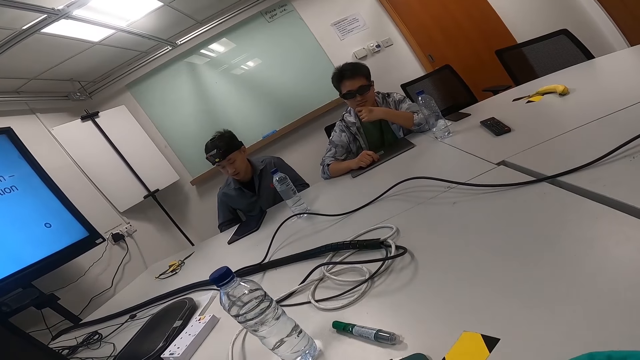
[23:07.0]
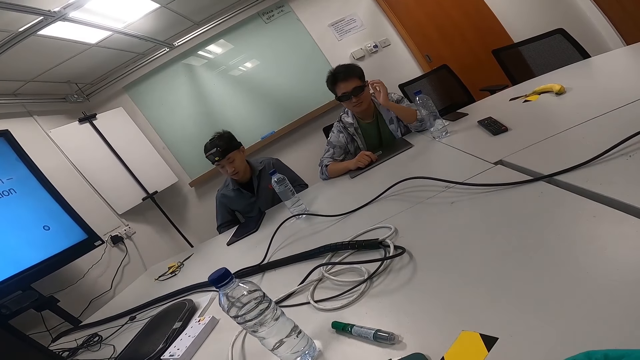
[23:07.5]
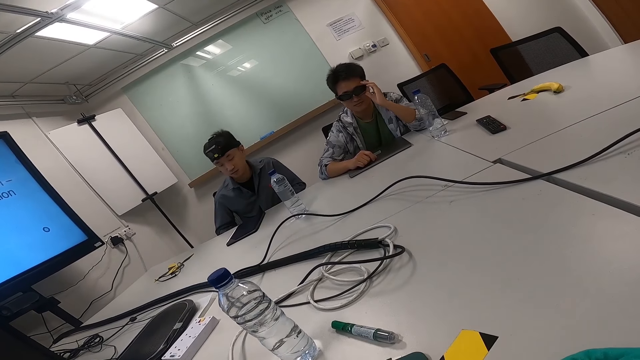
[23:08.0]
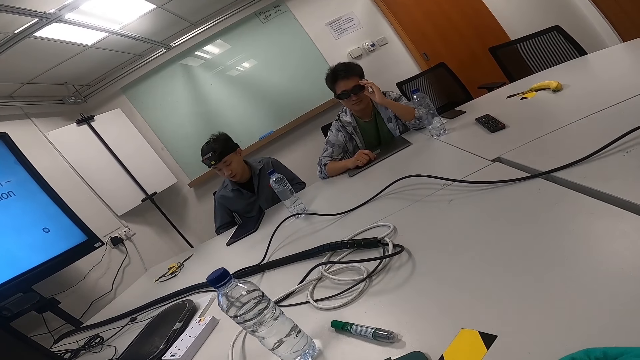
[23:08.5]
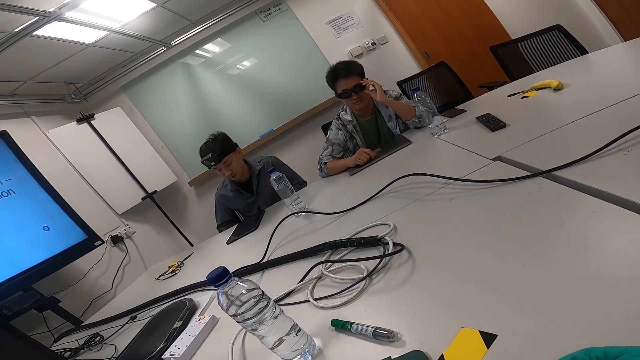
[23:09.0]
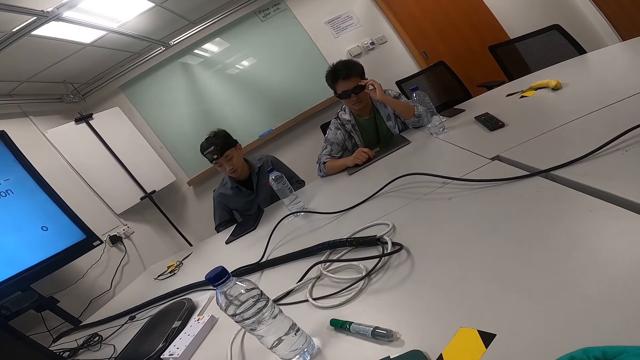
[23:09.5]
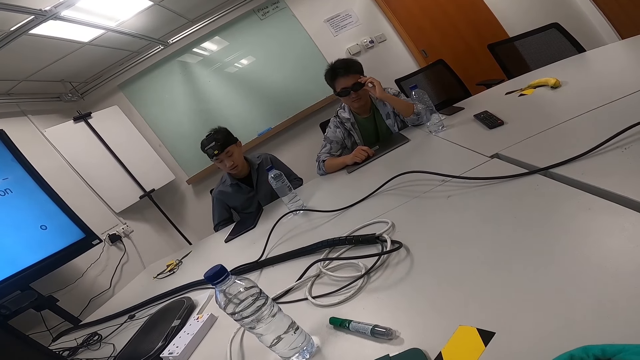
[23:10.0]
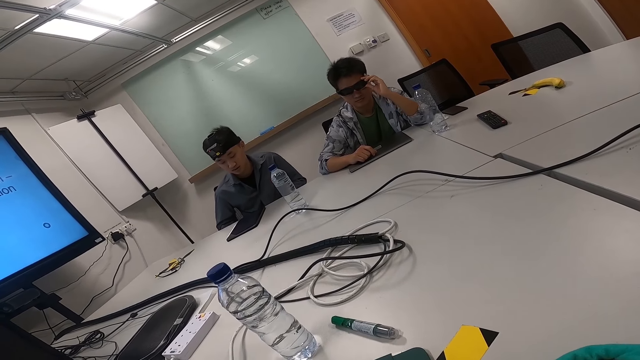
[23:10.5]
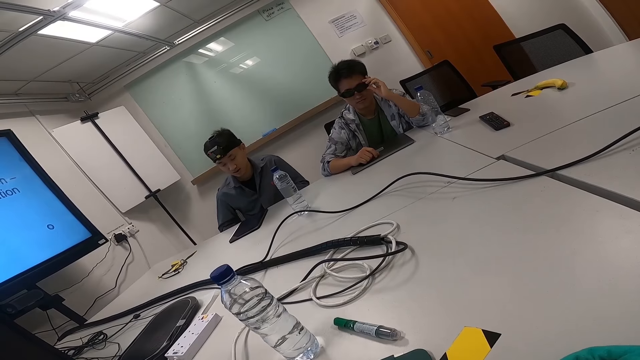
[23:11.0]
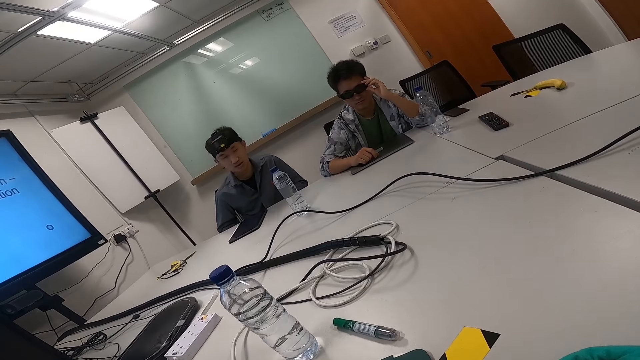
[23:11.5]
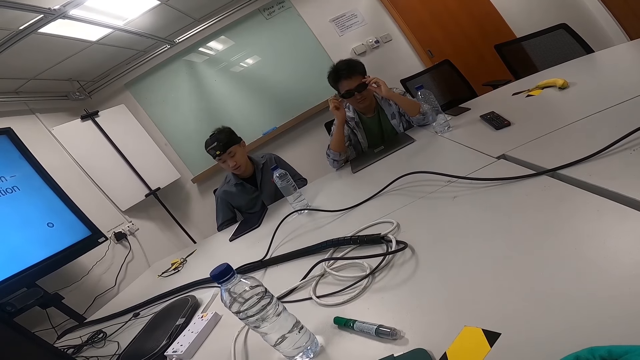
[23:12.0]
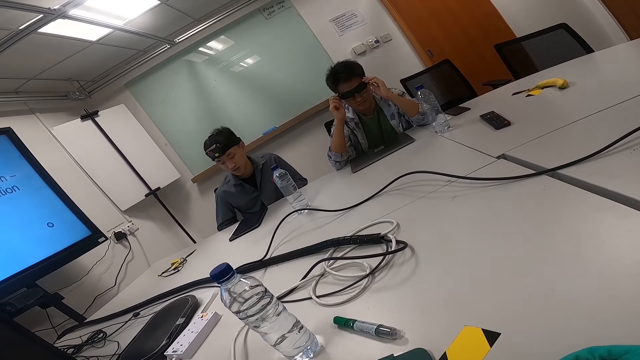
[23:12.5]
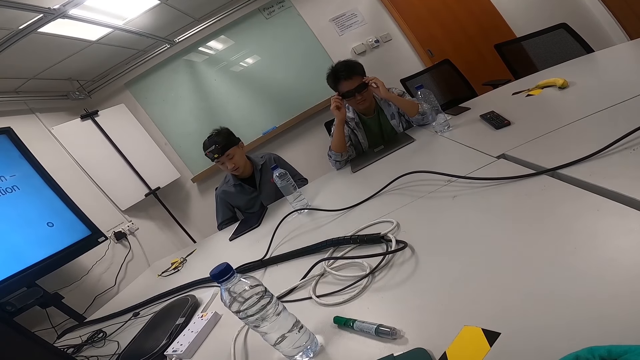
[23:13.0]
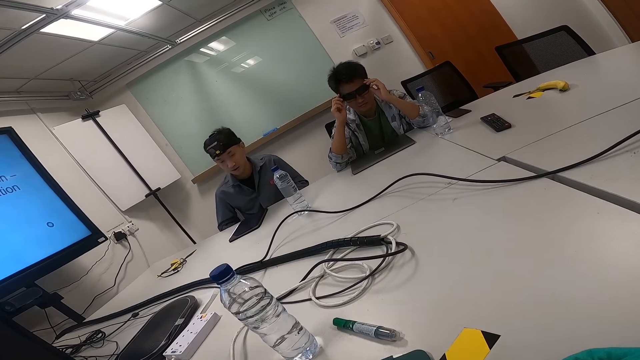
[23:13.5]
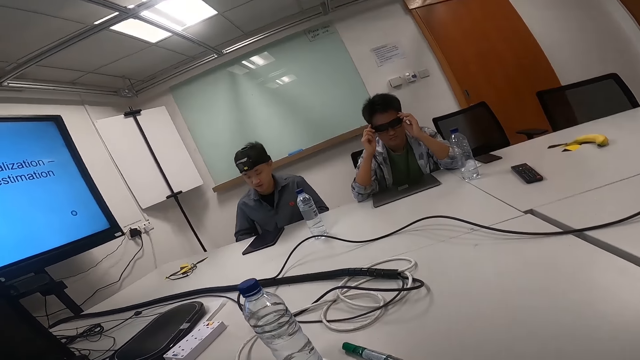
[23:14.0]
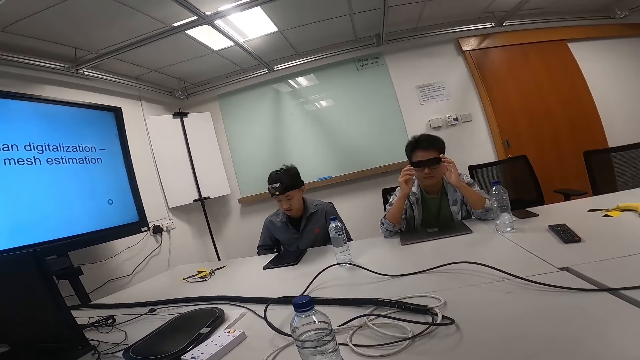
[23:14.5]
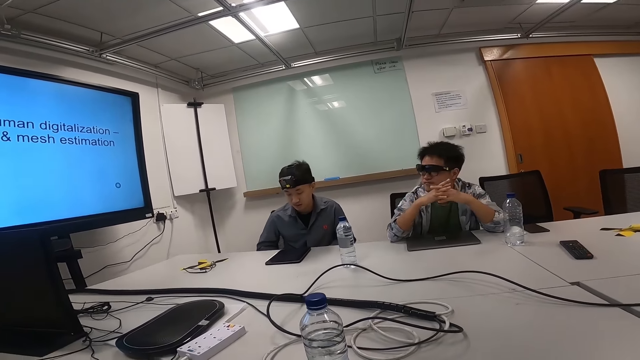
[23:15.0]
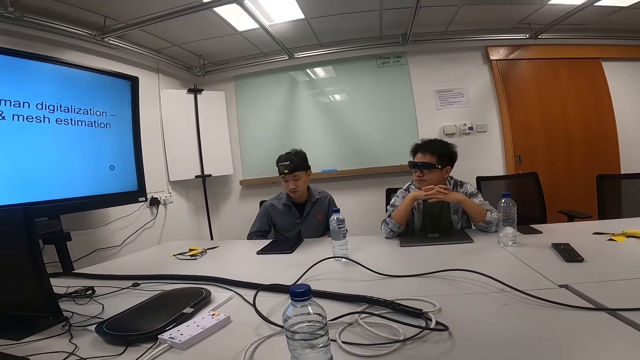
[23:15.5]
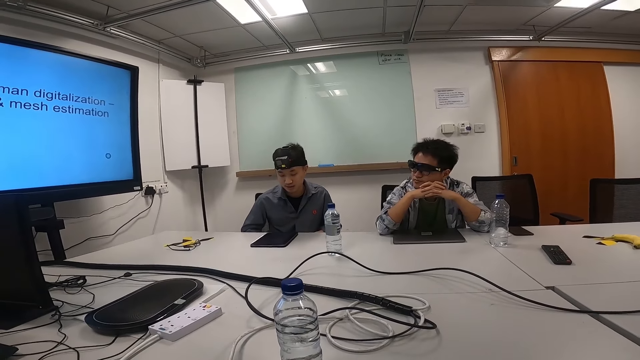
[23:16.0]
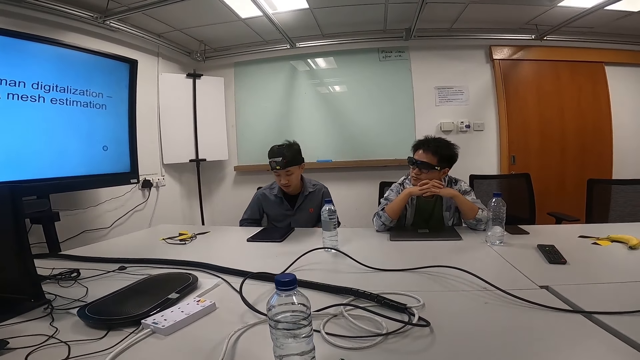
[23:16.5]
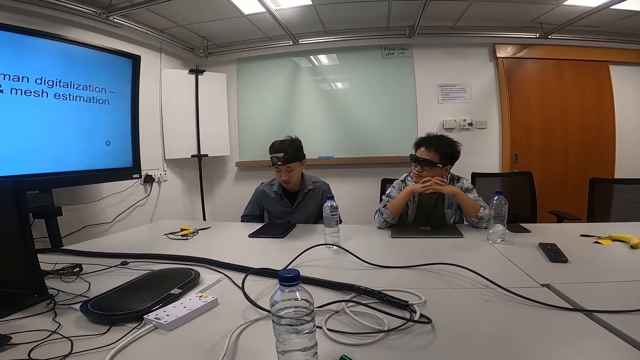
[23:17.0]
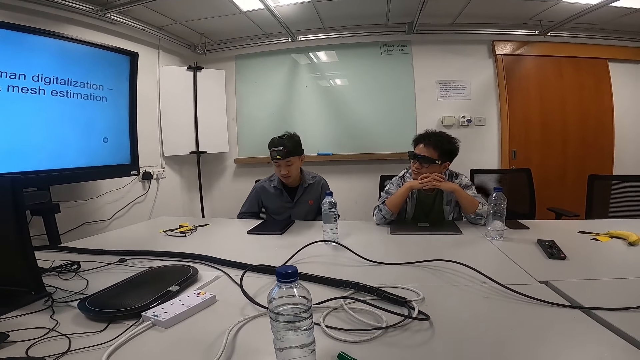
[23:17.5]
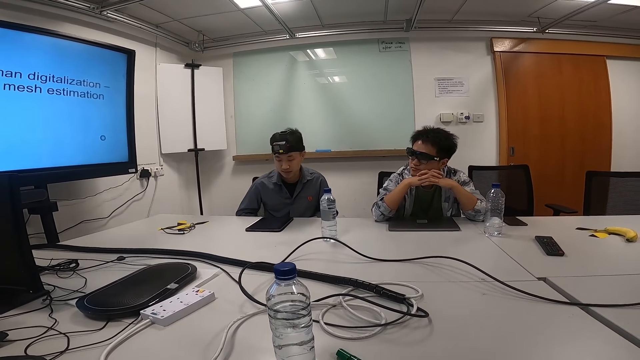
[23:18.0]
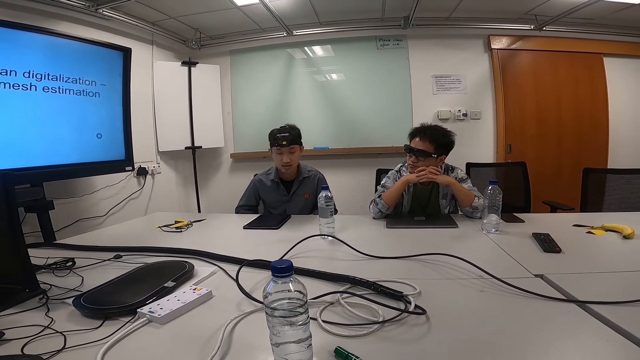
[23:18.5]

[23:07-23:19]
A man adjusts his shades.

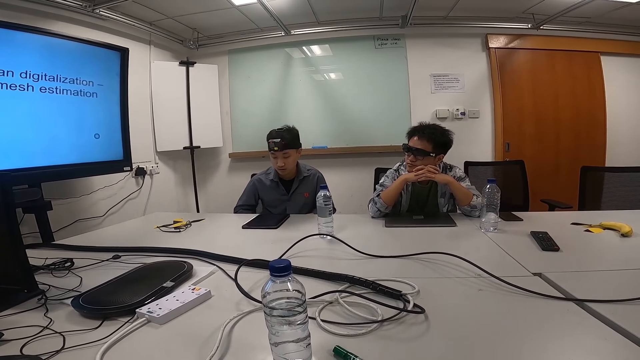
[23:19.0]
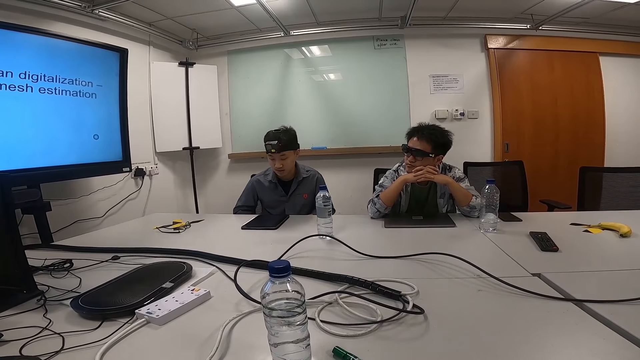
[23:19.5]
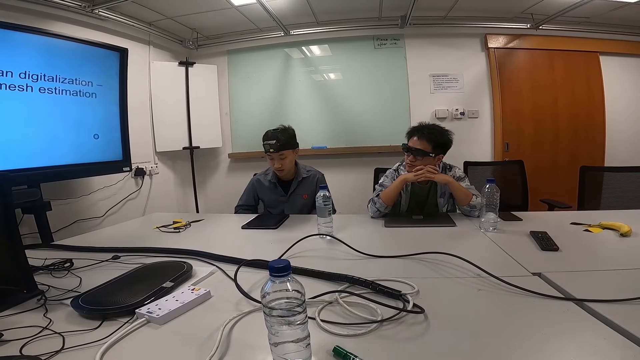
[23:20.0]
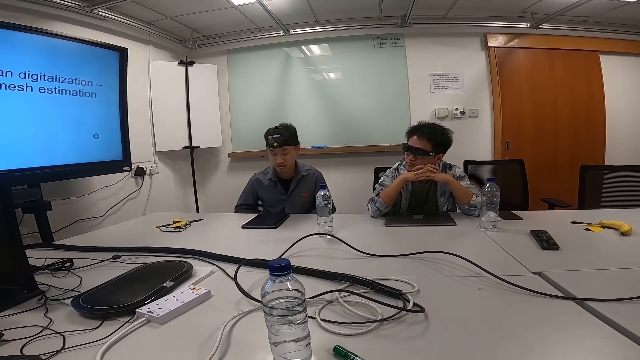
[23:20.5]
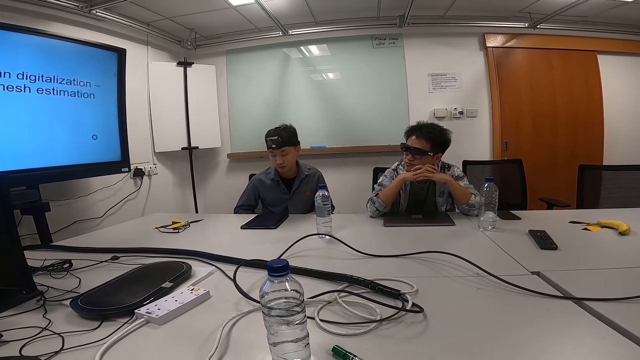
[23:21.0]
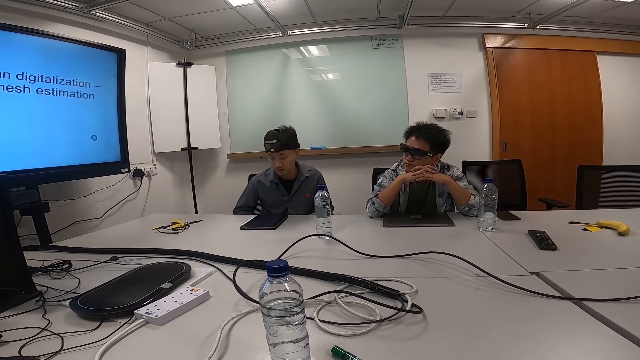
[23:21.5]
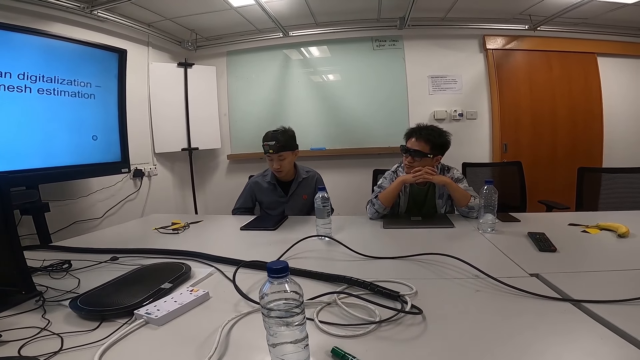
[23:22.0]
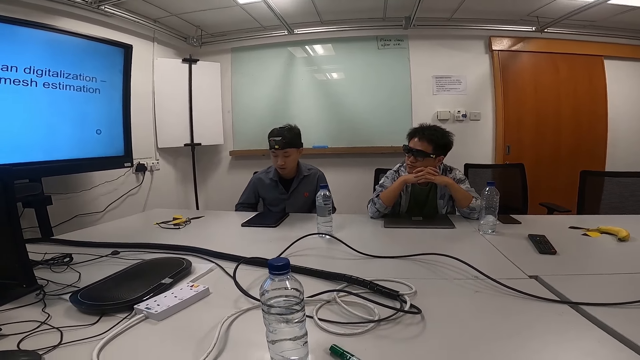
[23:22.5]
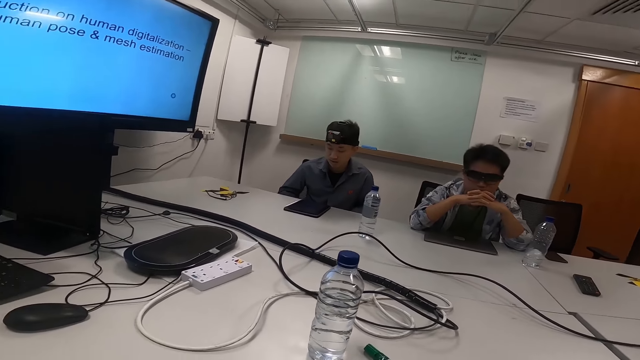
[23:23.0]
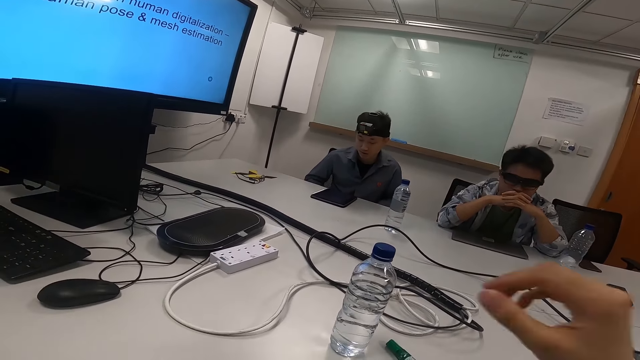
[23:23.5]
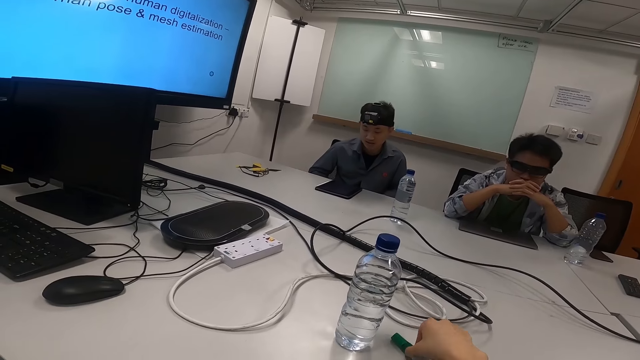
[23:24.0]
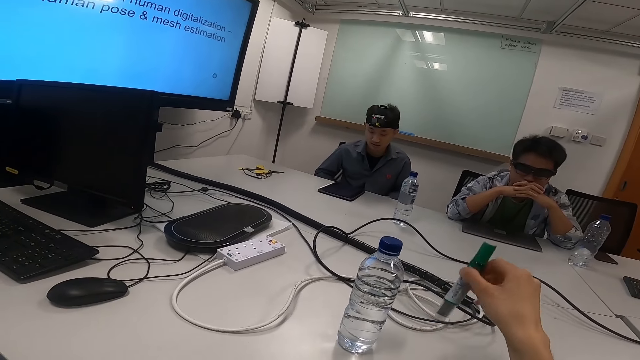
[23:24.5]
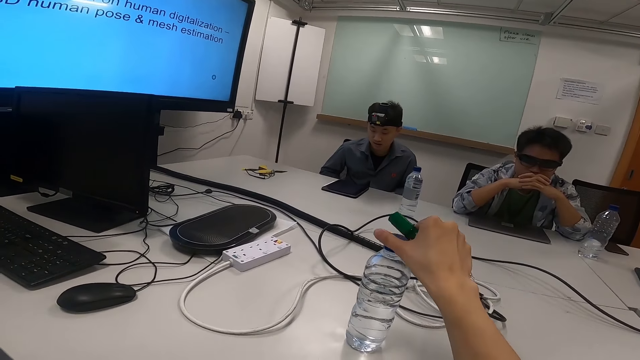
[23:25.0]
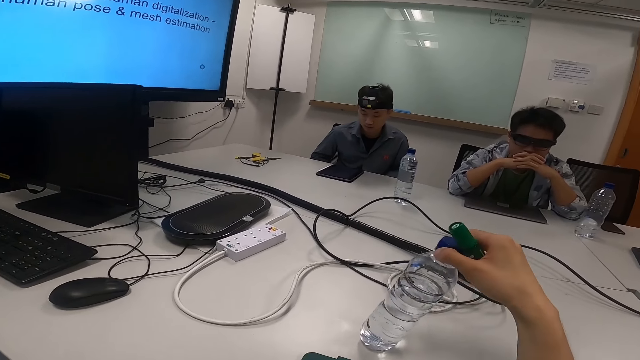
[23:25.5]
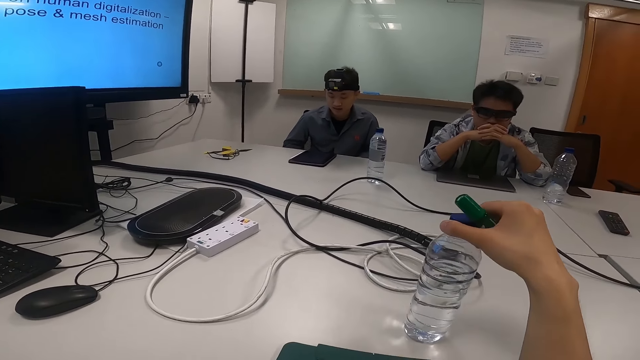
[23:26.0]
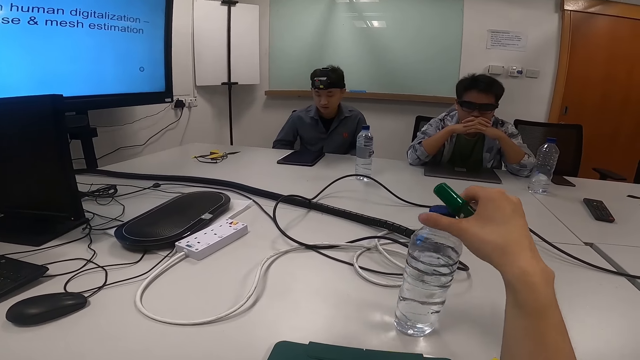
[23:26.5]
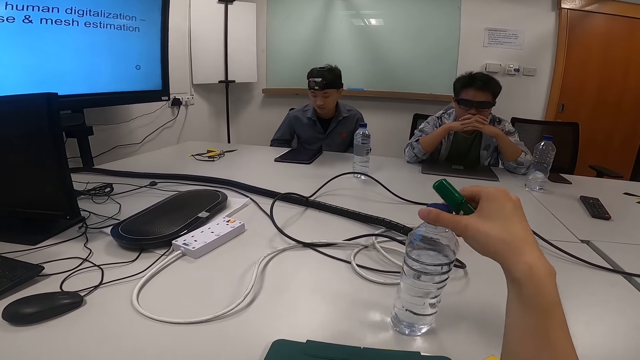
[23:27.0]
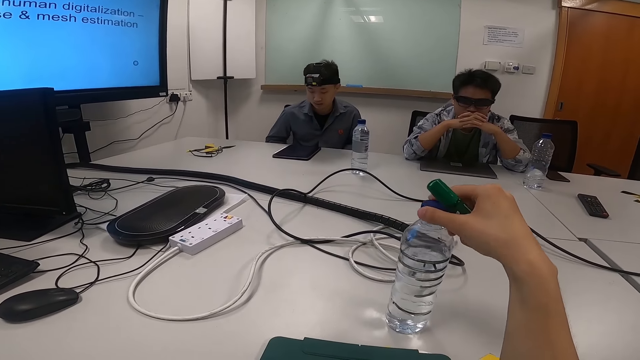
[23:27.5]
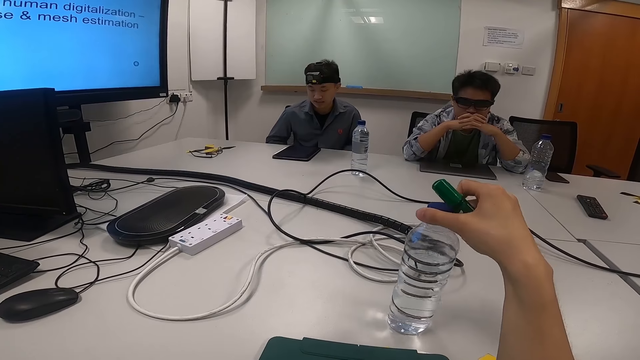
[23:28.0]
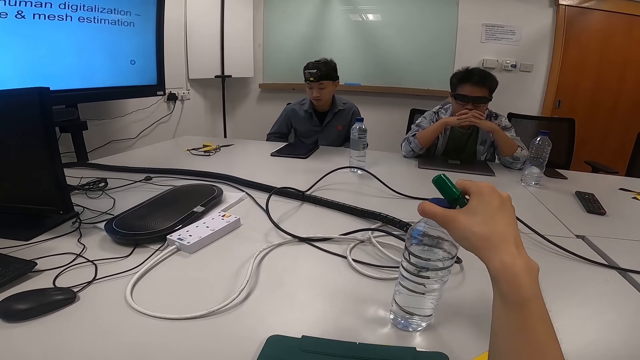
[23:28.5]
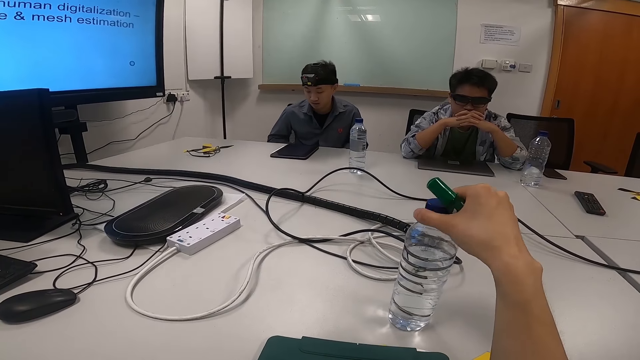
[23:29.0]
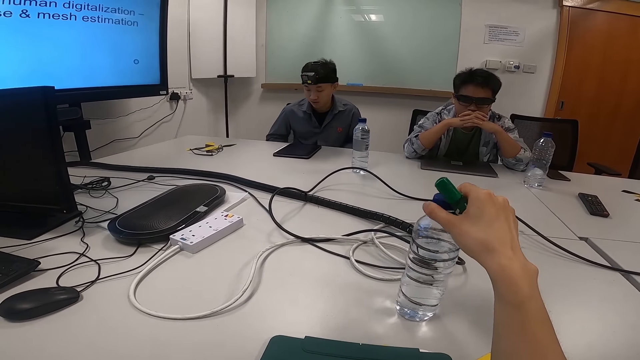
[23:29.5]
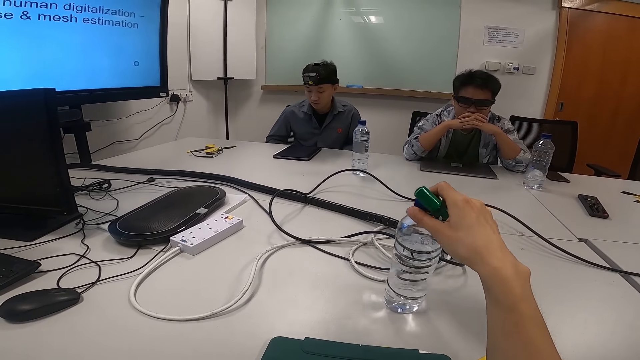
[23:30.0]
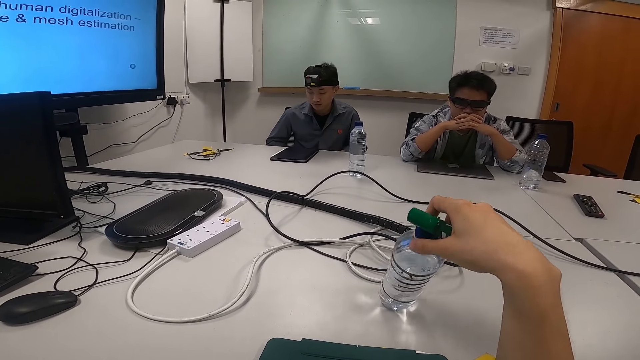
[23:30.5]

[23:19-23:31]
The camera wearer picks up a marker on the table. They hold a bottle of water. They adjust the lid of the bottle.
